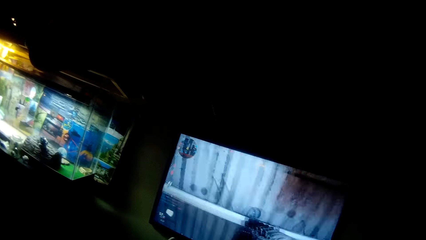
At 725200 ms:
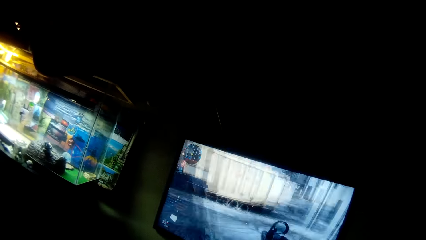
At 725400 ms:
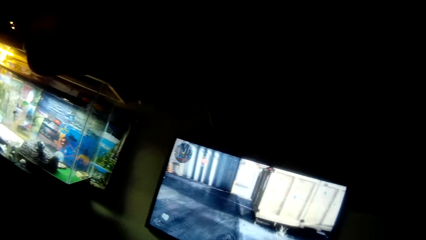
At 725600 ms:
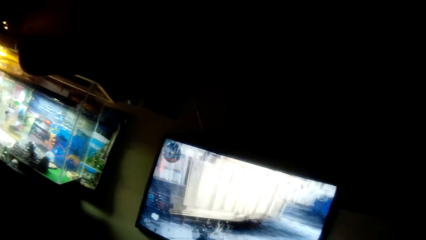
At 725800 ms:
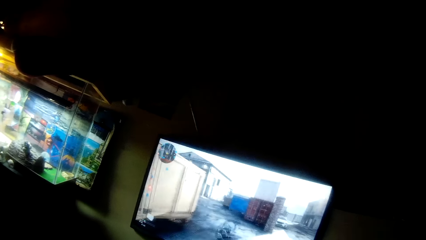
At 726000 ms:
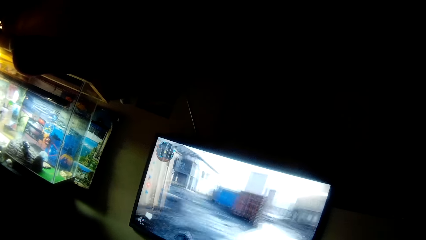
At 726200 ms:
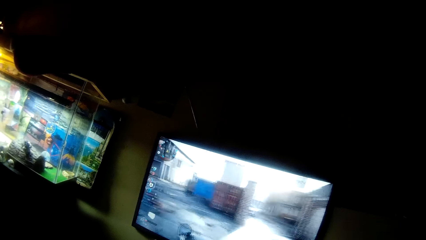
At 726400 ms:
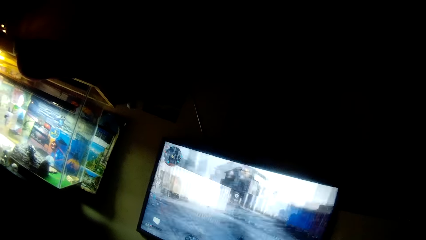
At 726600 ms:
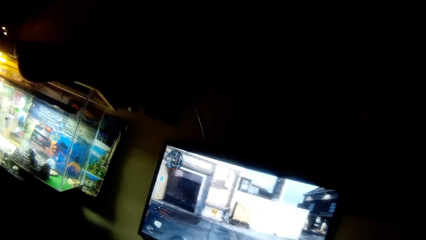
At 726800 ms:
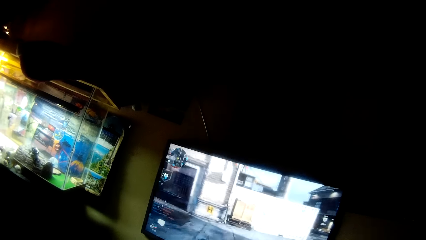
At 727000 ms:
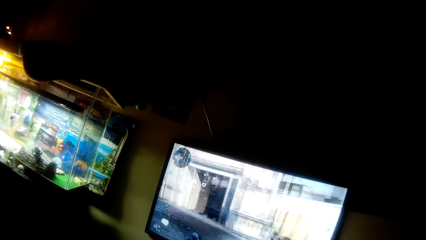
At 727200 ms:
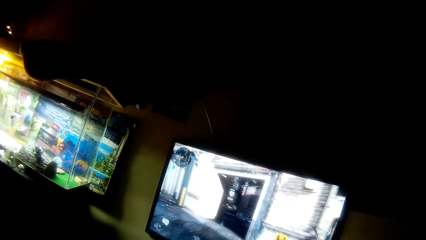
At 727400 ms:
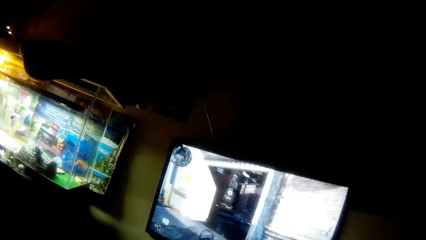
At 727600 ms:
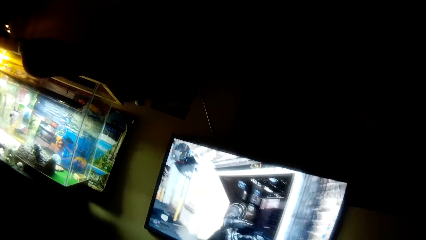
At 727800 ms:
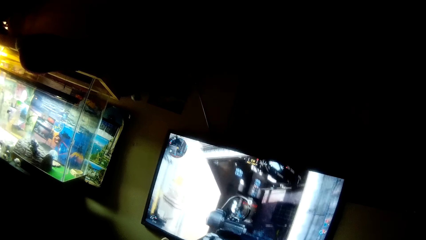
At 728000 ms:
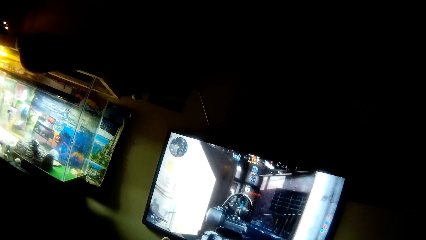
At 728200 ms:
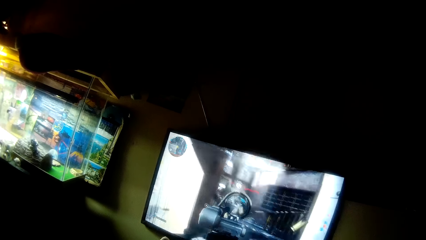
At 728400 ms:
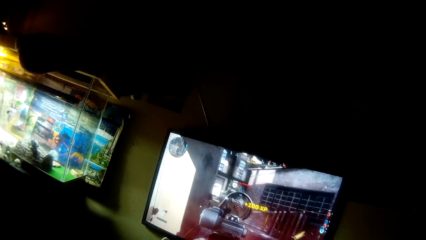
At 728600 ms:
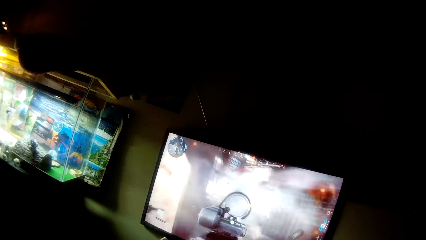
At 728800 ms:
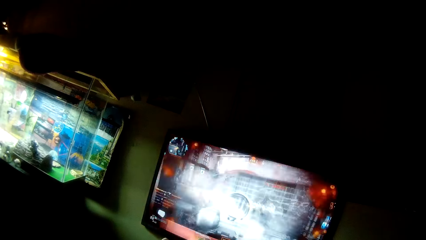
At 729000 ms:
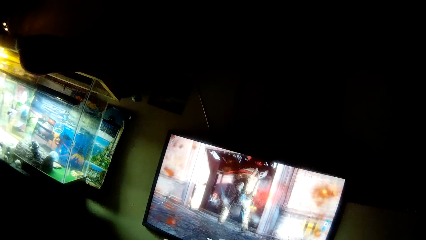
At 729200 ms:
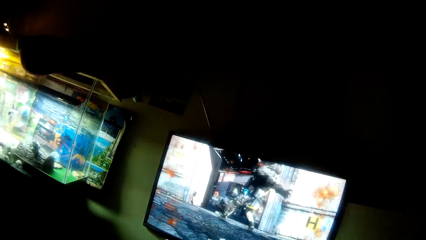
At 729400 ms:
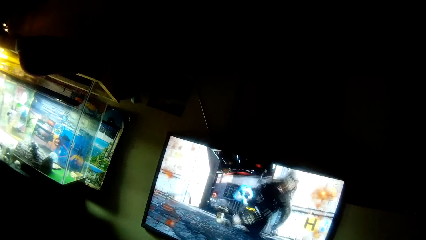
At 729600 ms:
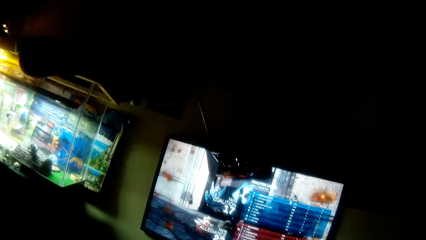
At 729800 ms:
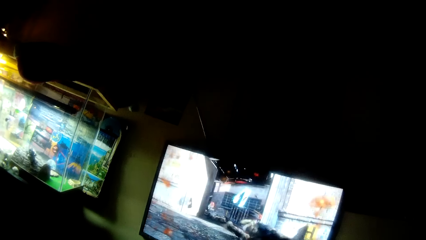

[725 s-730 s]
The camera wearer plays the video game.

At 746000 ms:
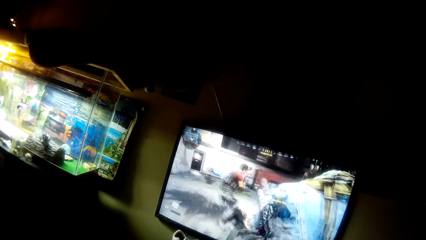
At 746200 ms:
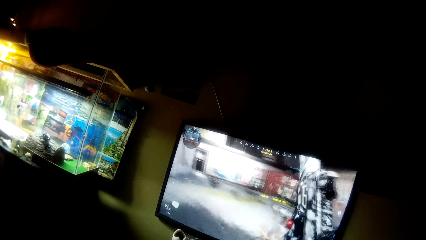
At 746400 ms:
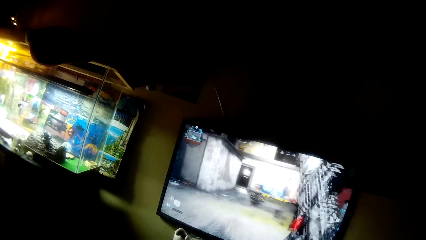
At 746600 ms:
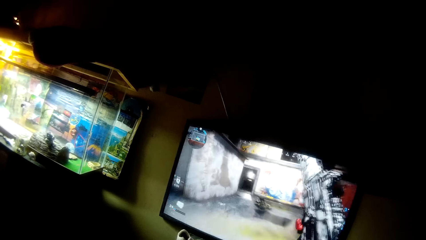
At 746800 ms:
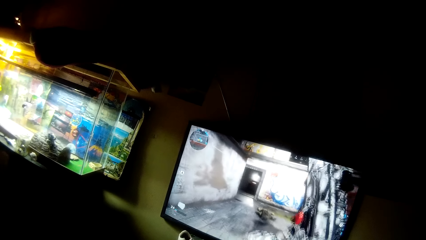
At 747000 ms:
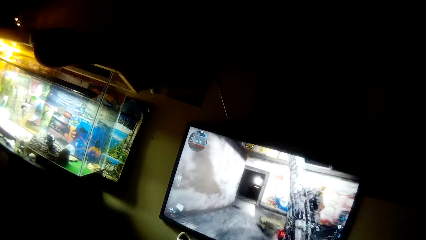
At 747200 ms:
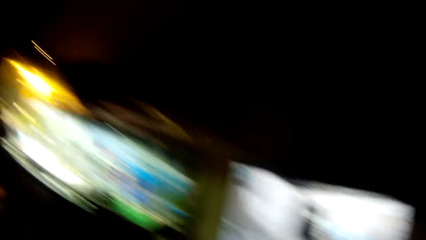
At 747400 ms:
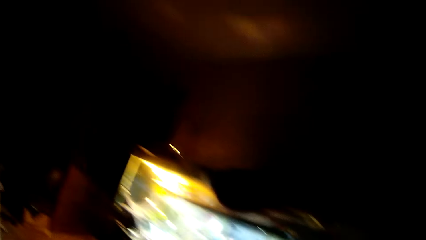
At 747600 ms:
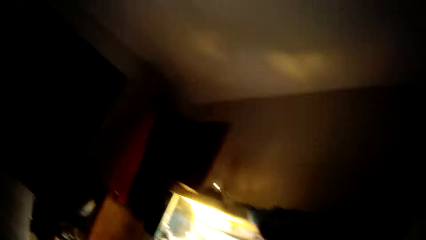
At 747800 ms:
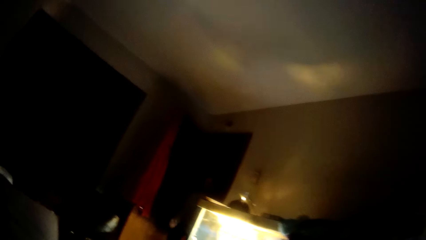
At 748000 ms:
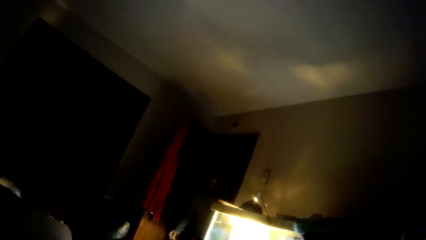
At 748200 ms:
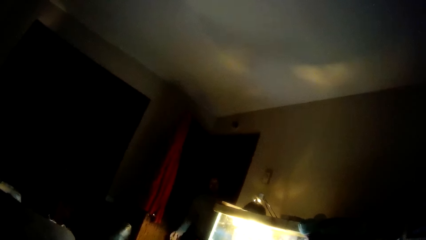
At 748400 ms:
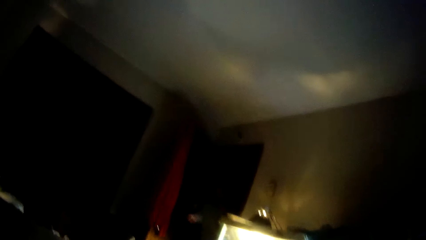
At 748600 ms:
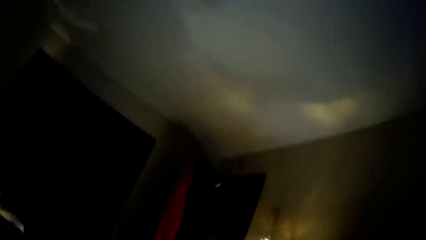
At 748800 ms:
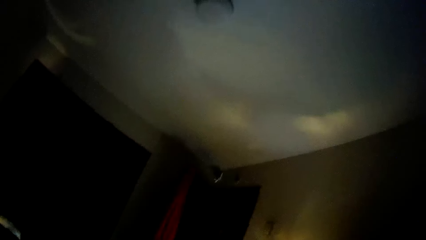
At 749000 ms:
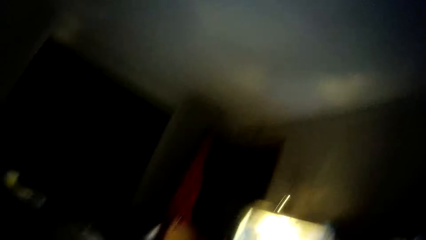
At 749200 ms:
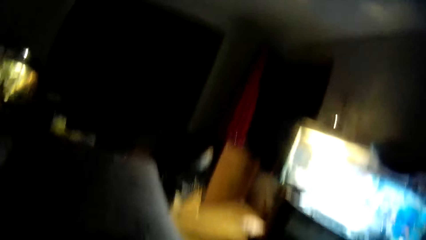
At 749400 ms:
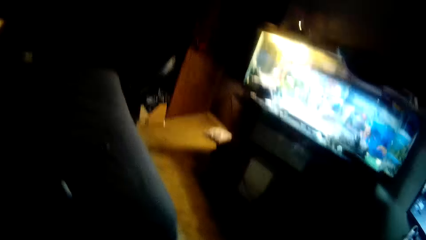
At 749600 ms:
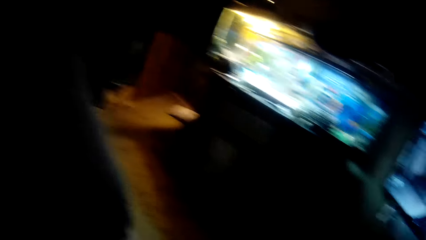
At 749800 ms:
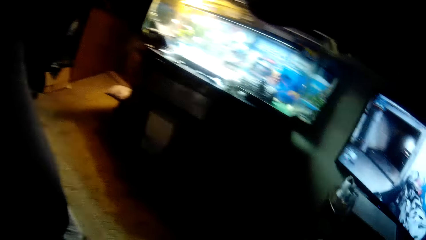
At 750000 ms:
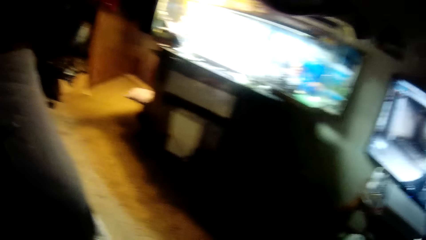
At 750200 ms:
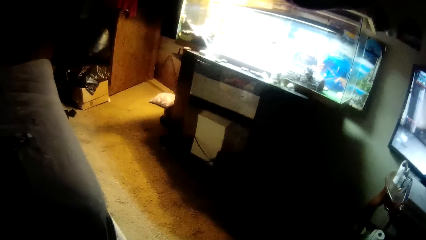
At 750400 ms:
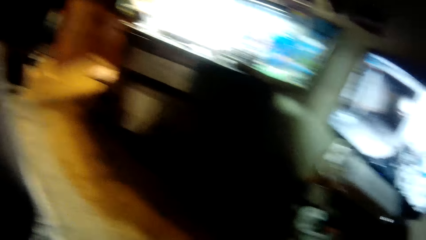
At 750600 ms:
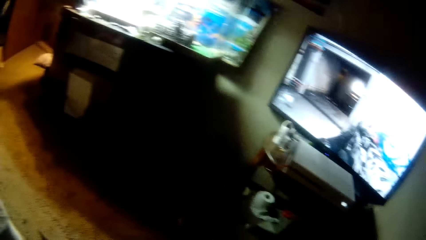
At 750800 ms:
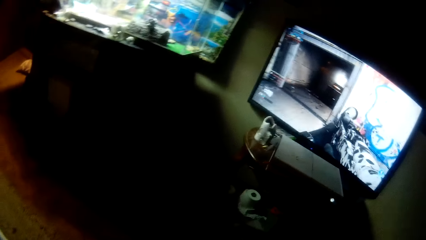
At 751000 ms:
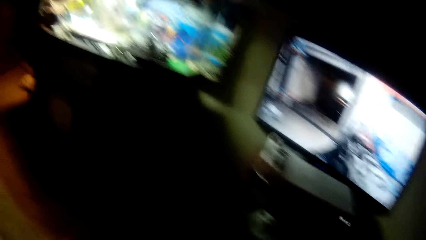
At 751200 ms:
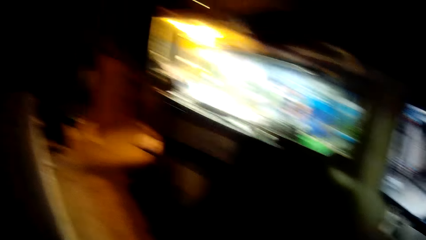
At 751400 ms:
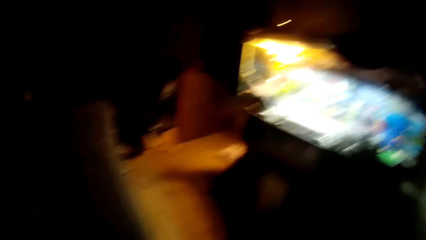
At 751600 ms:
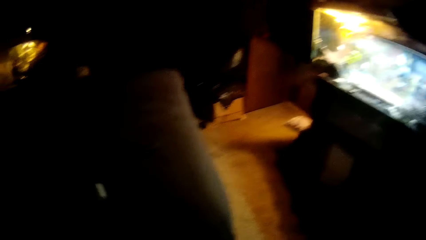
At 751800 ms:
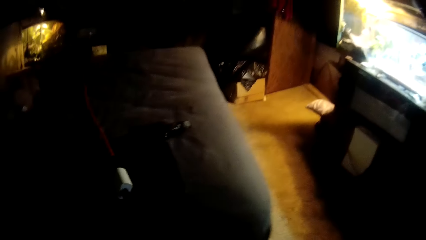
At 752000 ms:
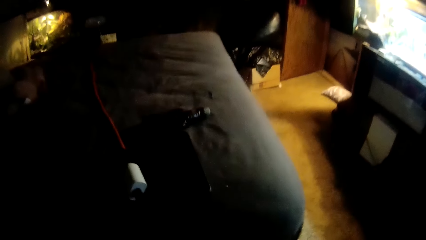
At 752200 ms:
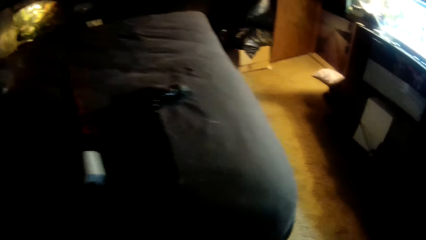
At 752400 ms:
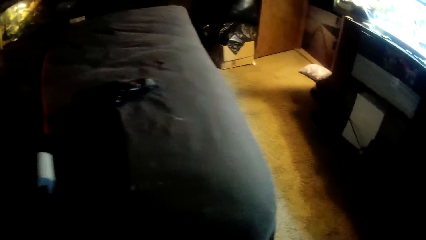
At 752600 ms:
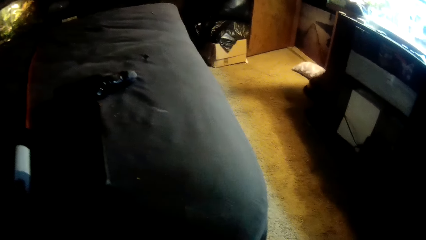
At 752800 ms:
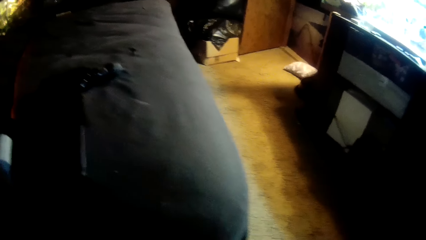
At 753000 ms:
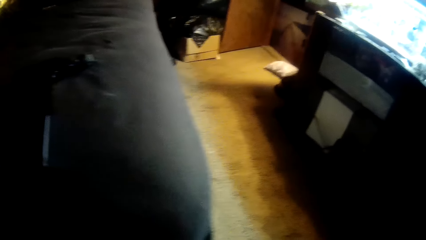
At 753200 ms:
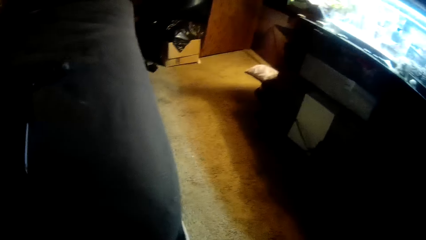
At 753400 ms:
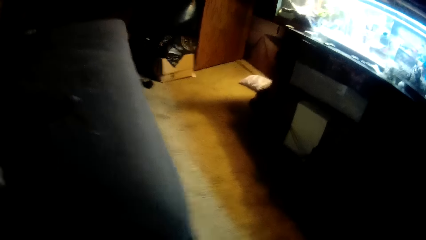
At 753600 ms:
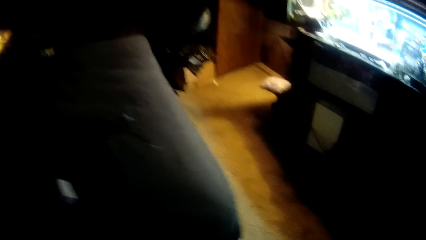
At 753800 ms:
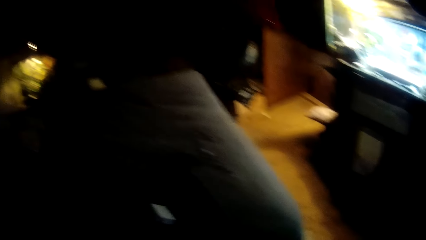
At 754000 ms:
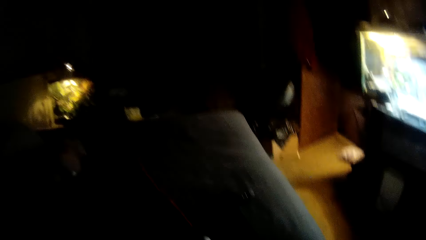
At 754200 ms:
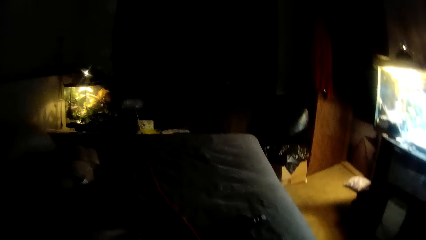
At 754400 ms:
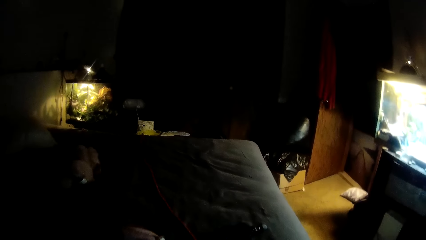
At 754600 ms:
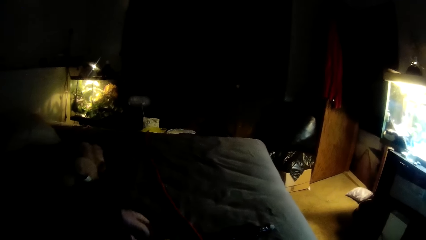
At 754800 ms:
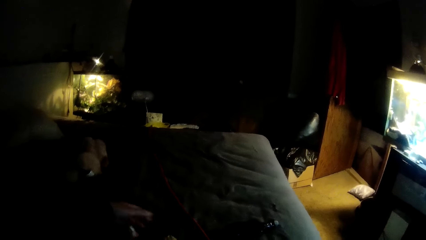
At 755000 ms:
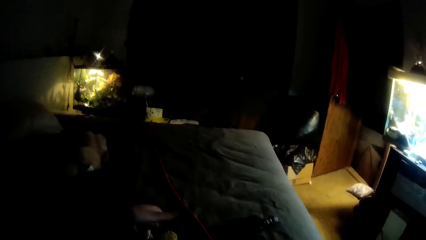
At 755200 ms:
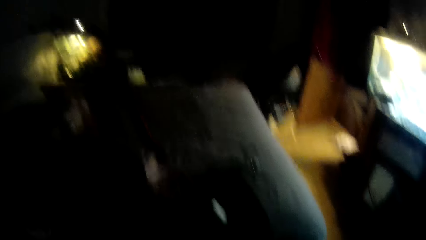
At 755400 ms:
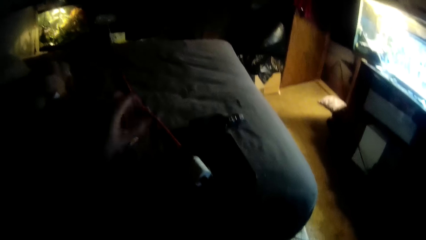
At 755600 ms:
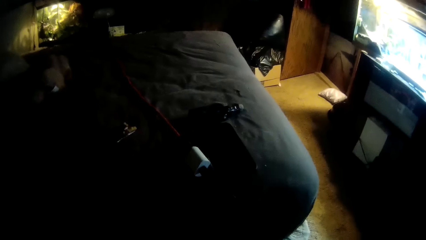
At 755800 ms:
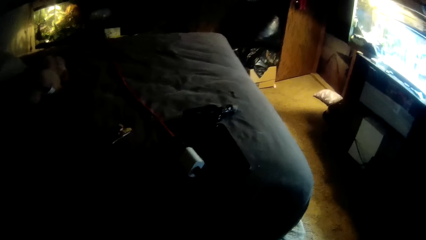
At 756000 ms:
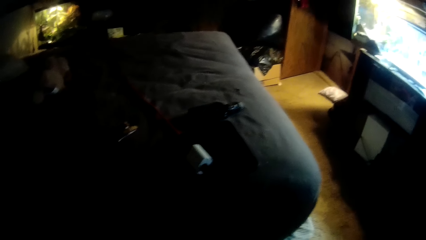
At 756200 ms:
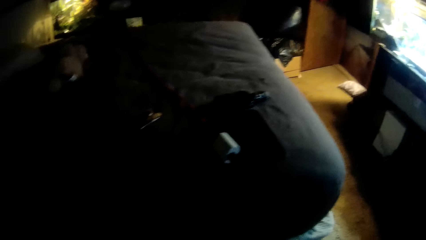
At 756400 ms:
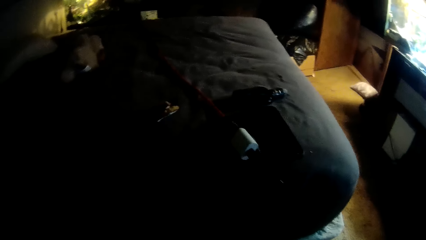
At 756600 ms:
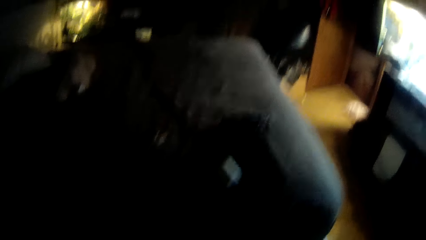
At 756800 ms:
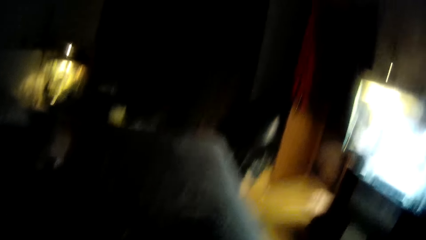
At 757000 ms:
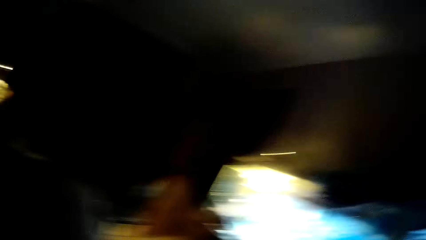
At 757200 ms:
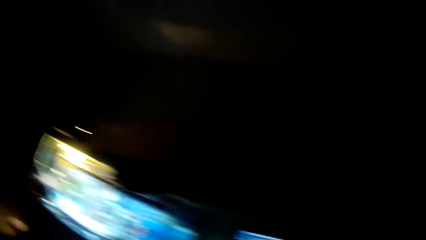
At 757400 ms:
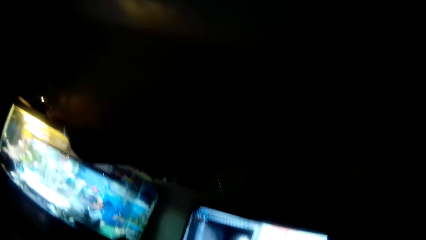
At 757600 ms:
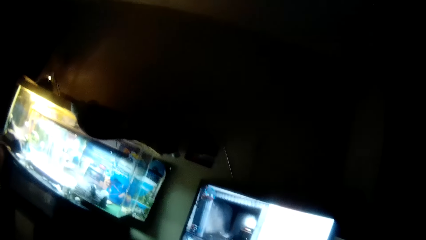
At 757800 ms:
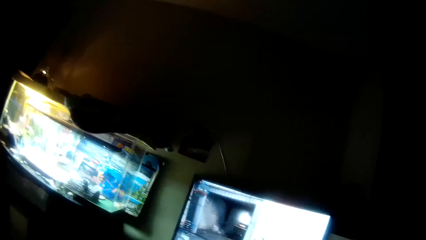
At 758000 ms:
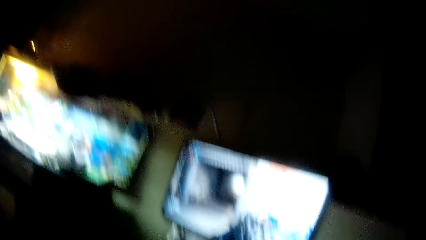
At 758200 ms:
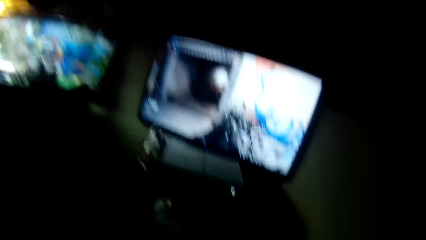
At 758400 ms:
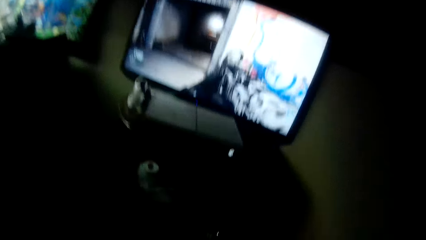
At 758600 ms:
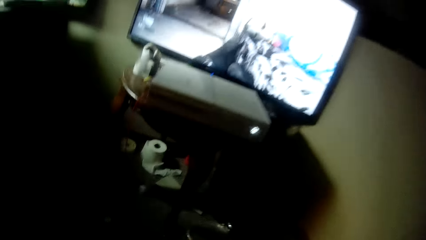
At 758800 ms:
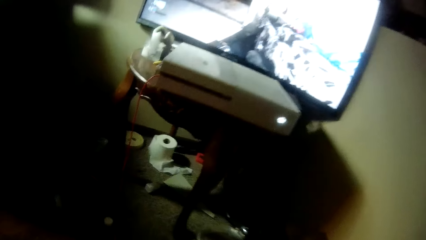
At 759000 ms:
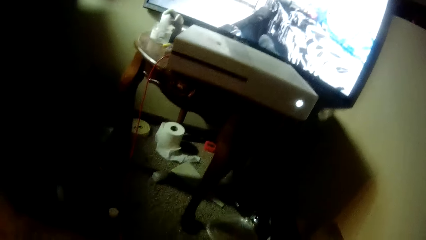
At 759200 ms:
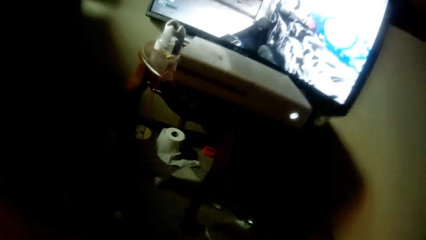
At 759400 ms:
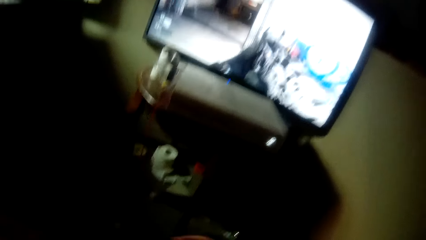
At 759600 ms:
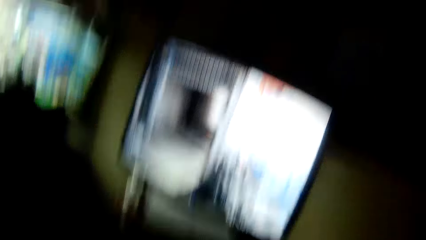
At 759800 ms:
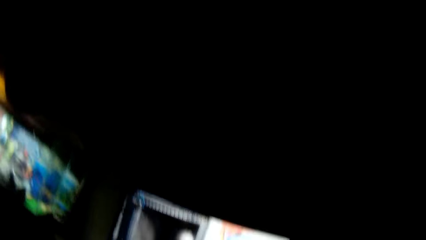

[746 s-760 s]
The camera wearer looks at the room door. A person throws a cookie to the camera wearer. The camera wearer picks up the cookie. They place cookies on a bed. They look at the screen. They do something.
